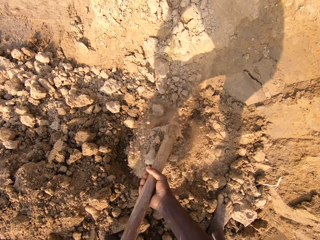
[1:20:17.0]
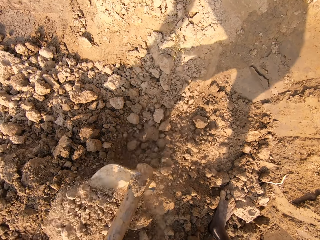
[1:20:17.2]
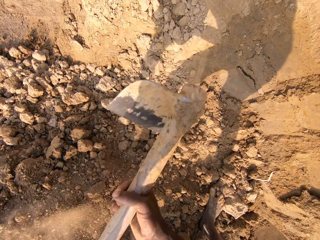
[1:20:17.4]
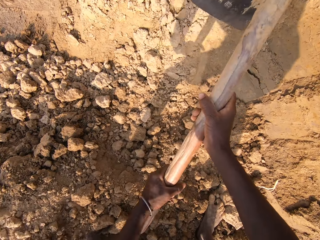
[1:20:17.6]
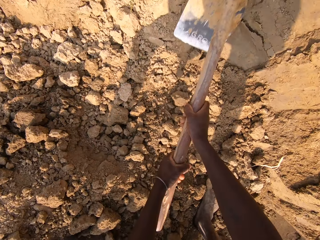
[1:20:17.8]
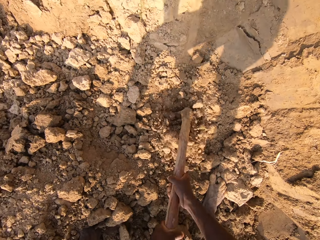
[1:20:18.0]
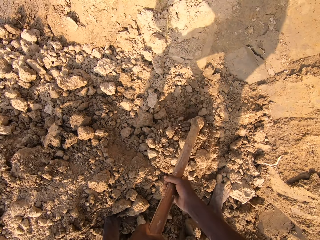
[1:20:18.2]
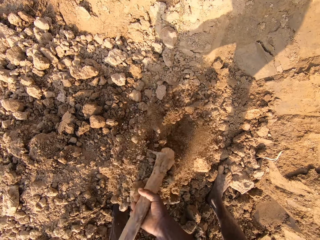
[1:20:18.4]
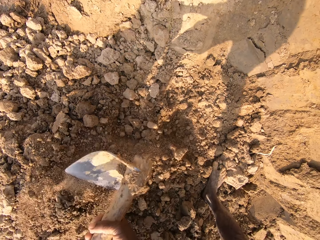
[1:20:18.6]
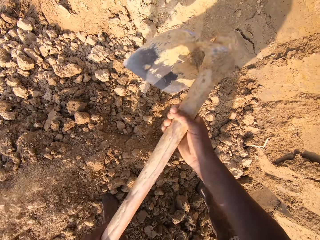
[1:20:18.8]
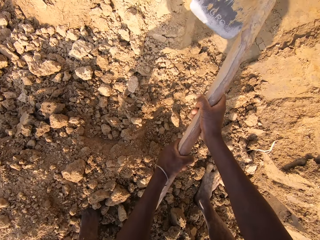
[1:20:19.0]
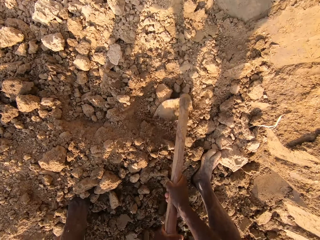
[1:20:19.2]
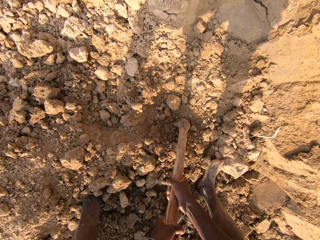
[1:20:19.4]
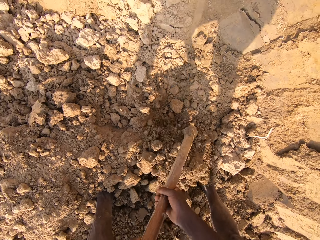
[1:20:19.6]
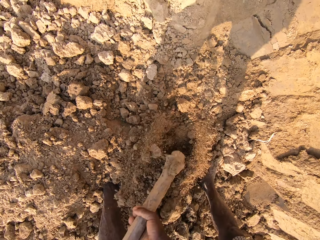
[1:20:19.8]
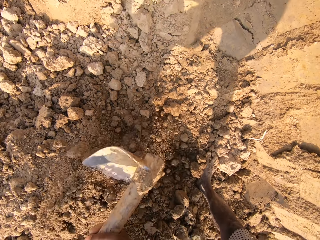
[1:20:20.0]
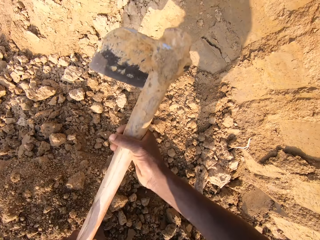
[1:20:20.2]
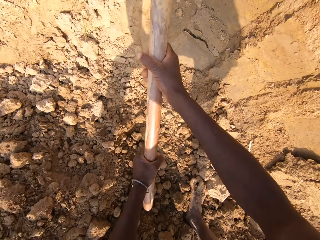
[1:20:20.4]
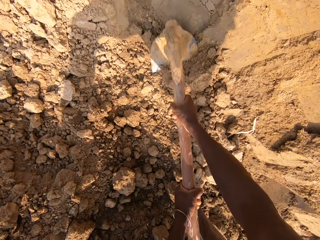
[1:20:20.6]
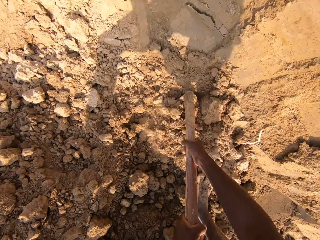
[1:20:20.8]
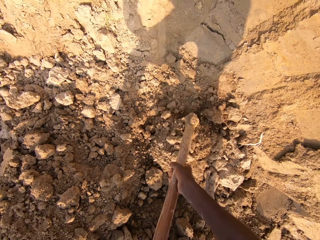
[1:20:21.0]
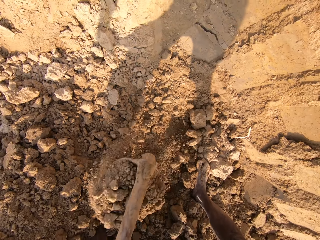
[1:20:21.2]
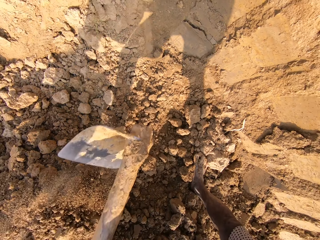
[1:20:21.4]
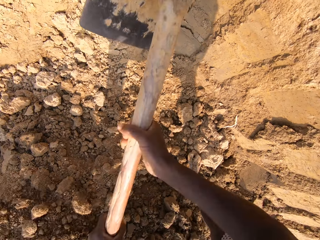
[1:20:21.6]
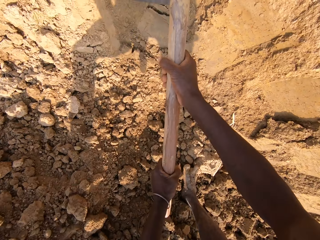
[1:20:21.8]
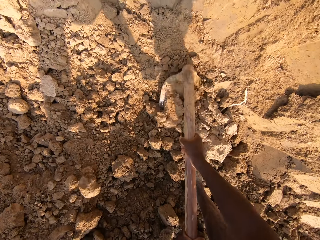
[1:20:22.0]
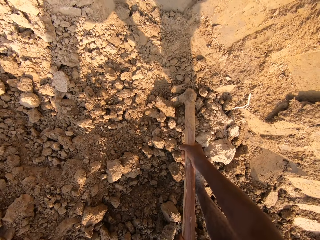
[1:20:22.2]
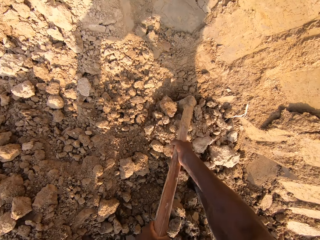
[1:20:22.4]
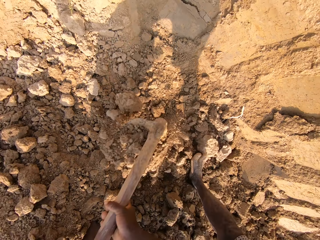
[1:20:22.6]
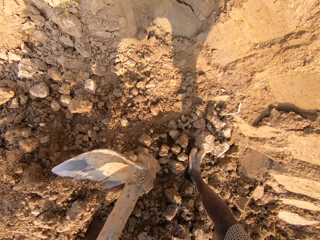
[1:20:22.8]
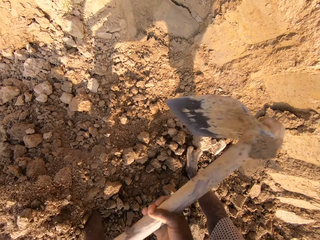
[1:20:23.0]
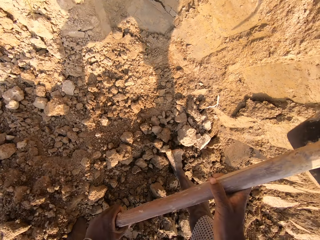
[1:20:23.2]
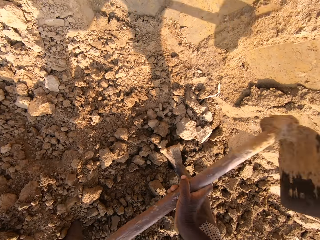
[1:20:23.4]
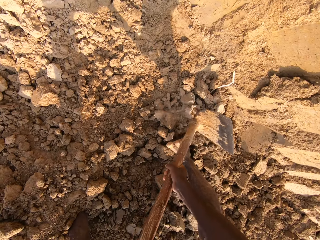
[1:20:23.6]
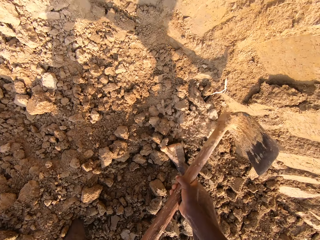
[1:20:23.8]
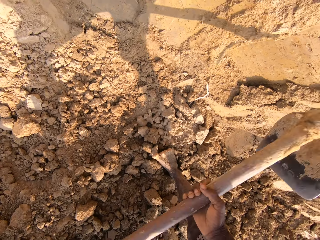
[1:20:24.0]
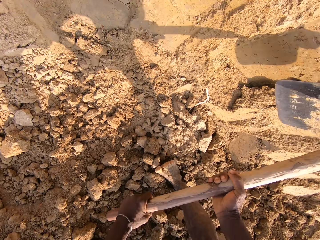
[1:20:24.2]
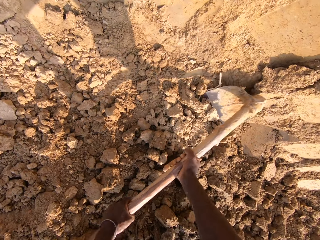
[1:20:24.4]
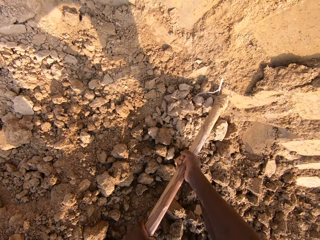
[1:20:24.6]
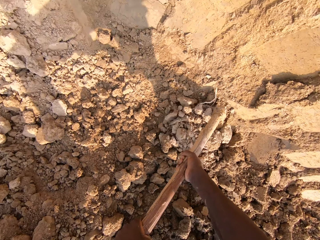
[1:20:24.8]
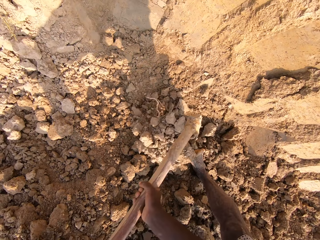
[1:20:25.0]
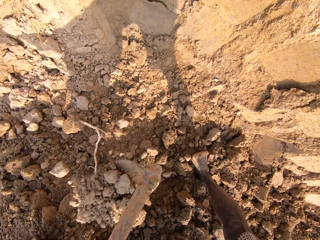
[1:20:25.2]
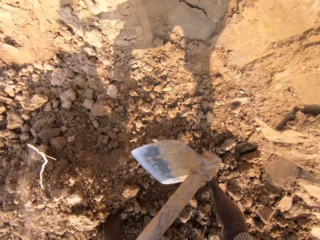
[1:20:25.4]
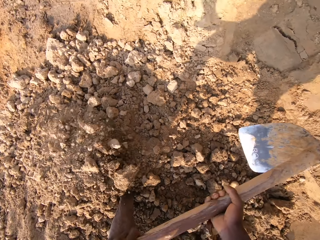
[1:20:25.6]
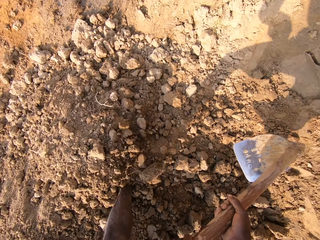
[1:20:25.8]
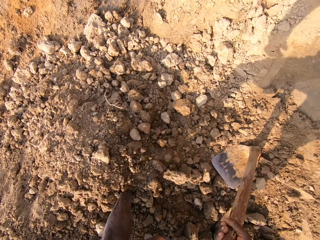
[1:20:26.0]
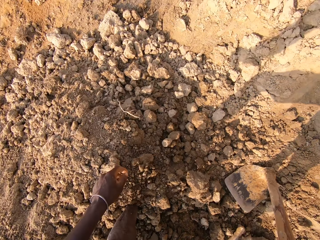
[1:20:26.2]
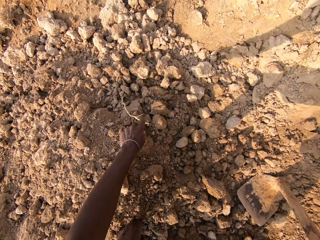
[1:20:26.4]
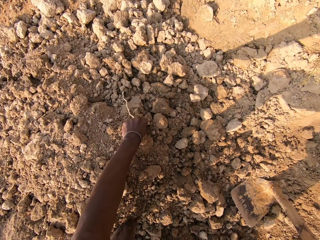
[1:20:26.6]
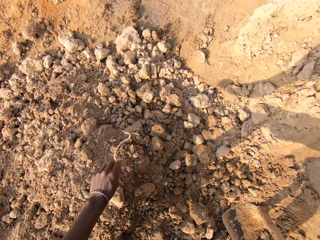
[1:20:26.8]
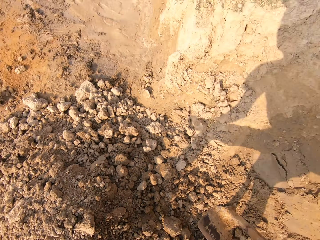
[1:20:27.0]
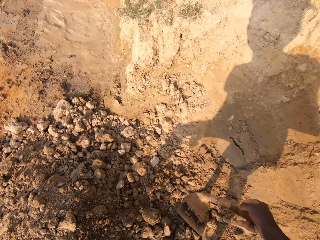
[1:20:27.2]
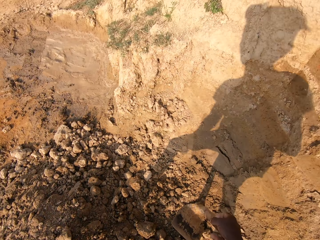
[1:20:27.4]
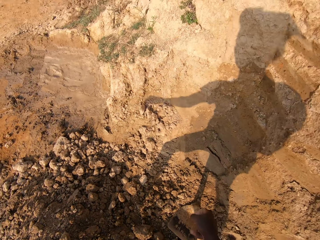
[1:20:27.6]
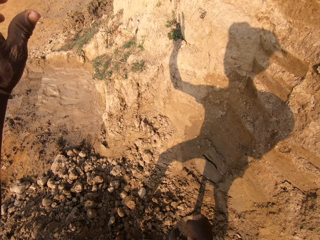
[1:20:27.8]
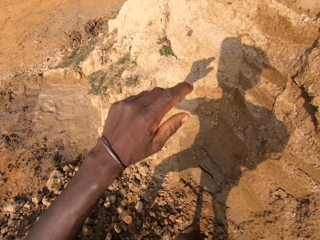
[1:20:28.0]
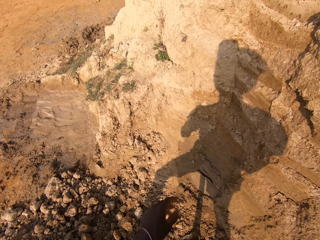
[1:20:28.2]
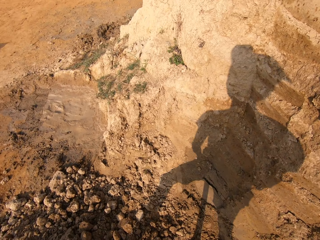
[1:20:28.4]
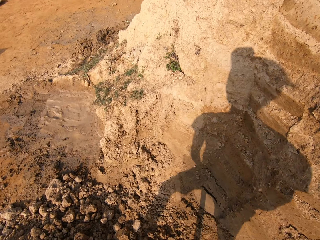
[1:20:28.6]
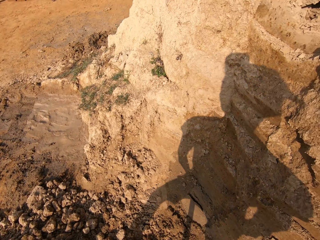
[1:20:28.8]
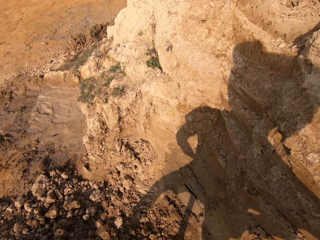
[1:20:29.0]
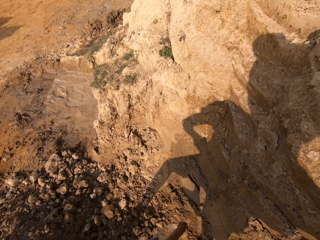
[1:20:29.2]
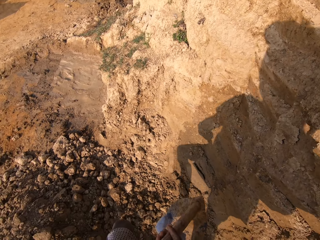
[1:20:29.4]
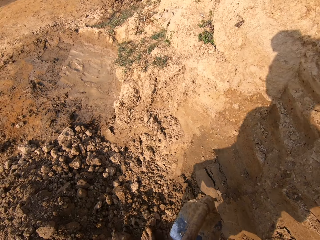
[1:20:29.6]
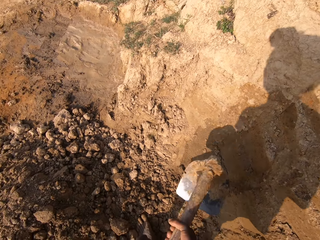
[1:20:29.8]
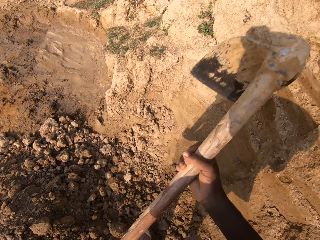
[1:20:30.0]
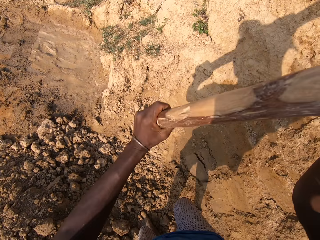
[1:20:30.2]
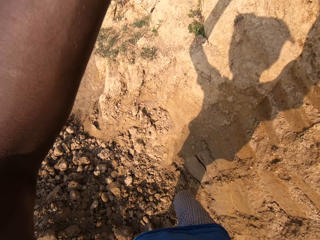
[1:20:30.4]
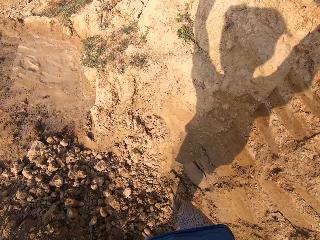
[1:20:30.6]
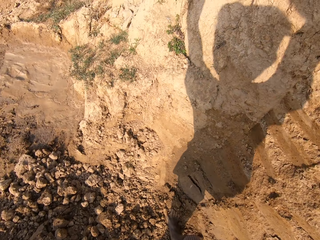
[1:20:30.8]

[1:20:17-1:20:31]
The camera wearer breaks the pieces of hardpan of soil with the jembe. He resumes scooping sand with the hoe in his hand. He rests the hoe on the ground. He picks a branch of plant from the sand. He holds the jembe with his hand. He throws the branch of plant away. He raises the hoe.

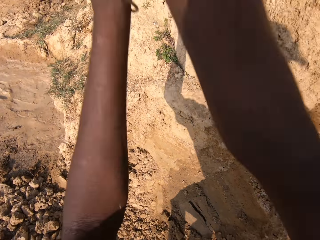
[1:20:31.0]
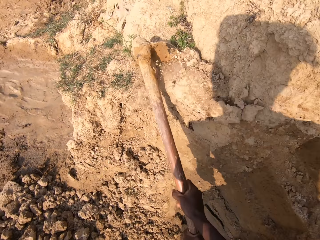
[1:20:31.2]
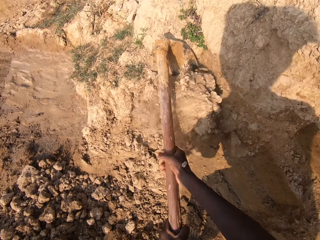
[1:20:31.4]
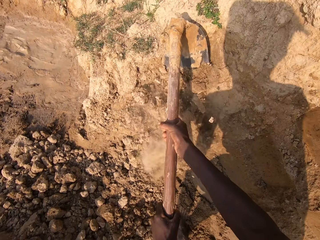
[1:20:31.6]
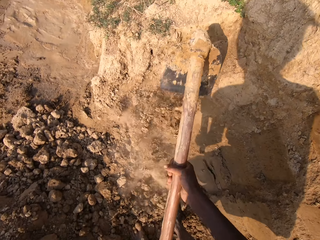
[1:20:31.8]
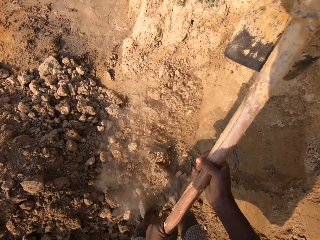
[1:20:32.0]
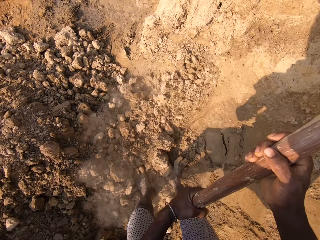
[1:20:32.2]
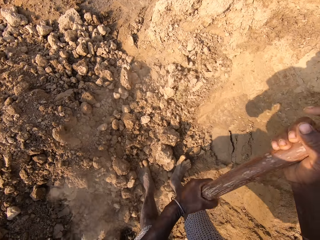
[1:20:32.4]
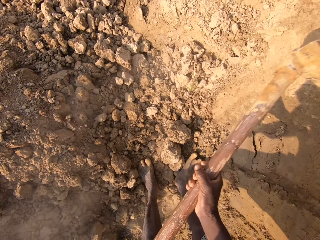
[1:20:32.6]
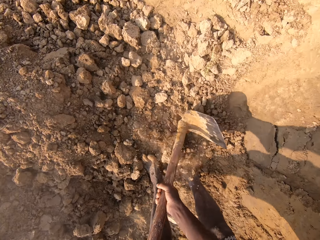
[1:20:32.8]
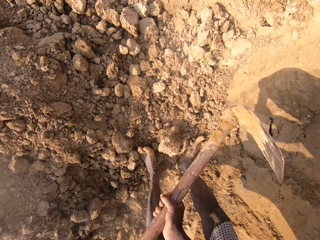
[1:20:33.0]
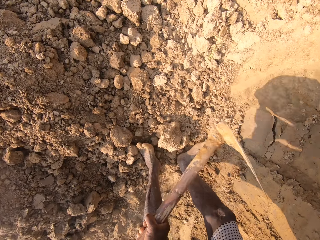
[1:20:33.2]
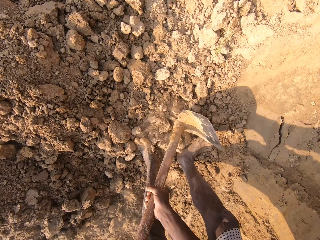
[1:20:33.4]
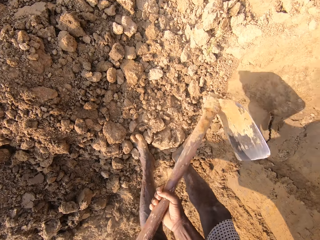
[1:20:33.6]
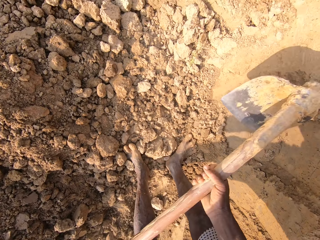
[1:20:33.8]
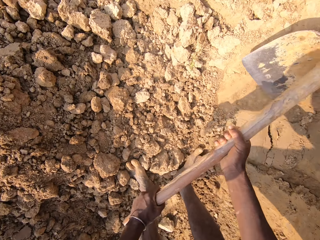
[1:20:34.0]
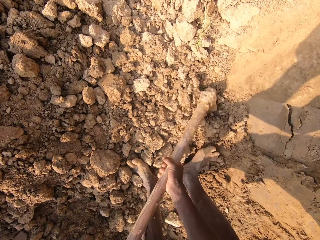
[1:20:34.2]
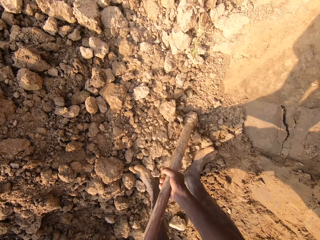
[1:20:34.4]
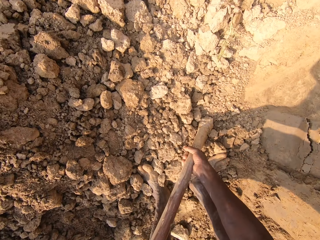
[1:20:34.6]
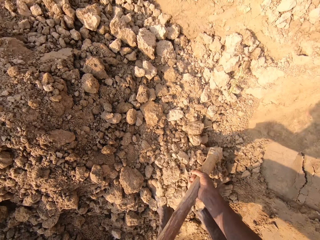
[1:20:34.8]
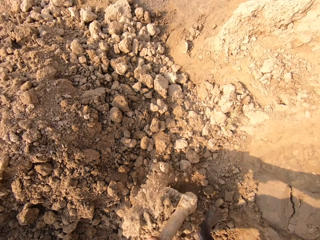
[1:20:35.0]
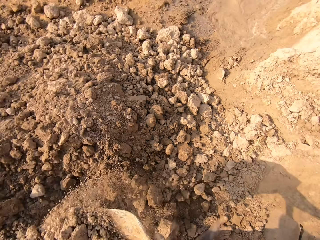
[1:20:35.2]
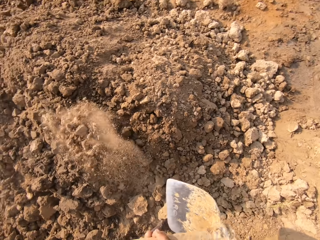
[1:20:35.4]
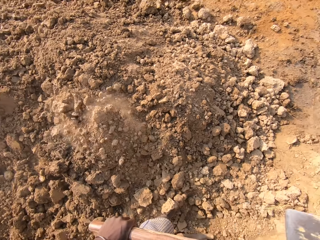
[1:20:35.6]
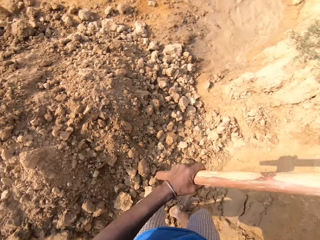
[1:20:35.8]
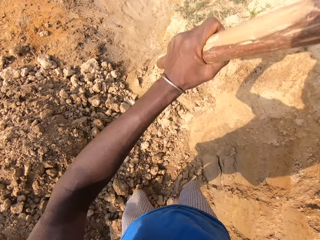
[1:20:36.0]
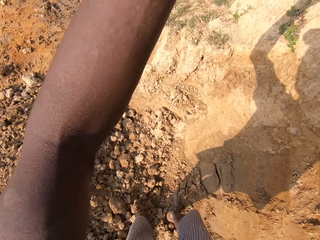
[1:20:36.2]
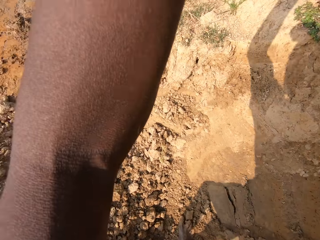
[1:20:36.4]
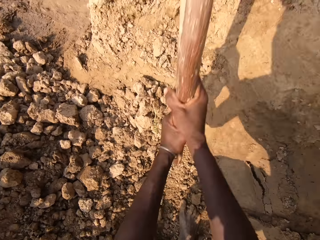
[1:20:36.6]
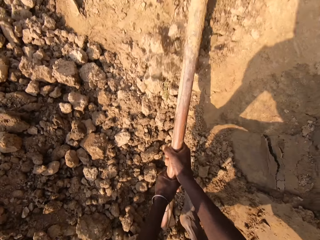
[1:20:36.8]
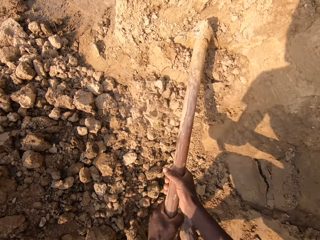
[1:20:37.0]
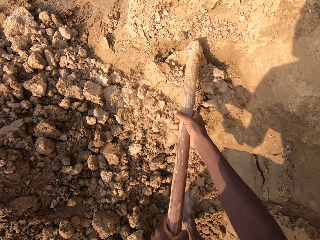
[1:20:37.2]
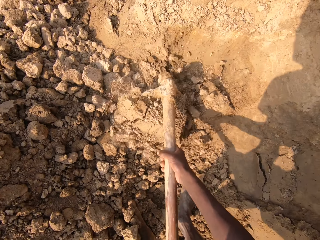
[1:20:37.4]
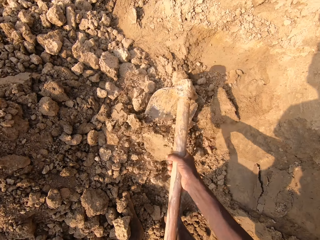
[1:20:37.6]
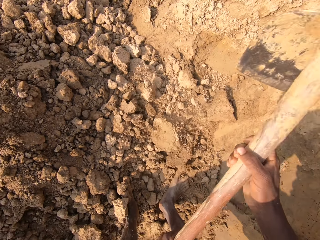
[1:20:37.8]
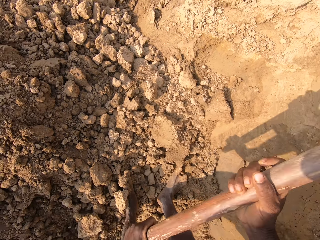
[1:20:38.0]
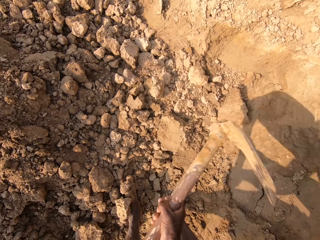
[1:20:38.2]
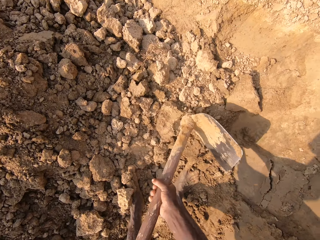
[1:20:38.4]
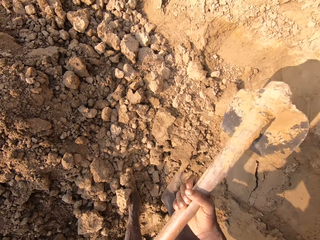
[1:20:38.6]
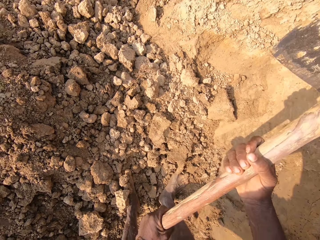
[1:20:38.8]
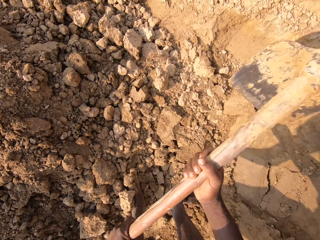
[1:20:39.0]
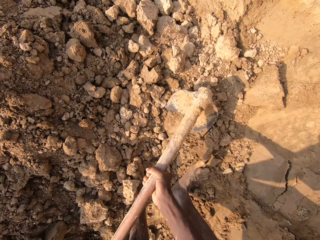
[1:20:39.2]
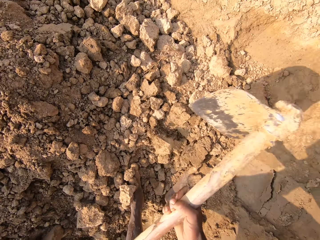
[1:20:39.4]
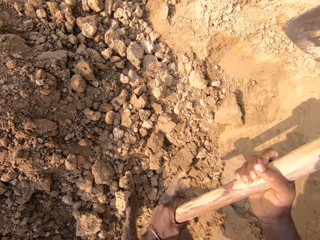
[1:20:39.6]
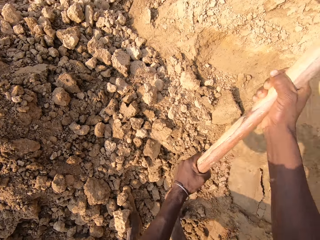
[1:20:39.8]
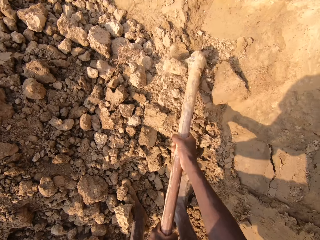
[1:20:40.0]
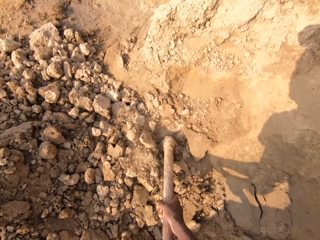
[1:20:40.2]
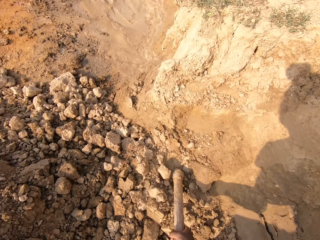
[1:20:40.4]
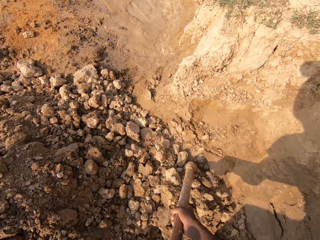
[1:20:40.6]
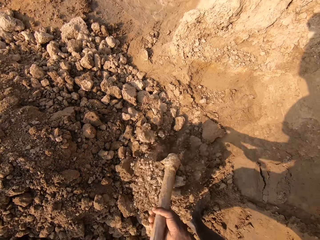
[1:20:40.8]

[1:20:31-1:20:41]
The camera wearer breaks another heap of sand with a hoe or jembe. He digs the soil. He breaks the pieces of hardpan of soil with the jembe. He scoops sand with the hoe in his hand. He breaks the heap of sand with the hoe. He digs the soil. He breaks the pieces of hardpan of soil with the jembe. He scoops sand with the hoe in his hand.
